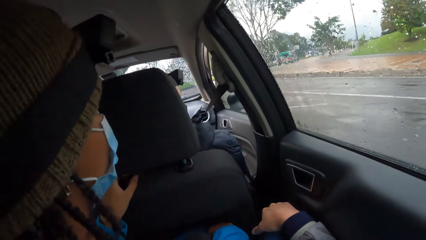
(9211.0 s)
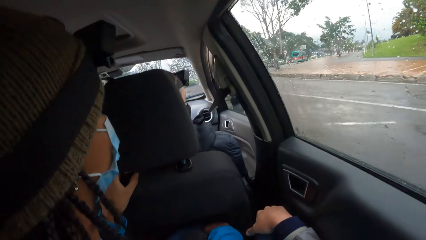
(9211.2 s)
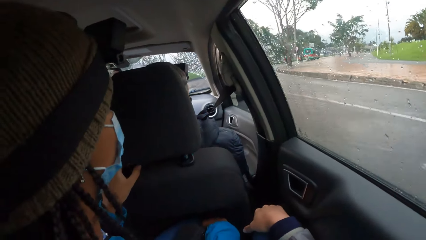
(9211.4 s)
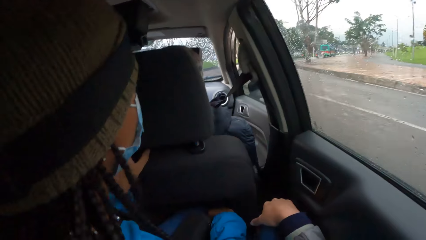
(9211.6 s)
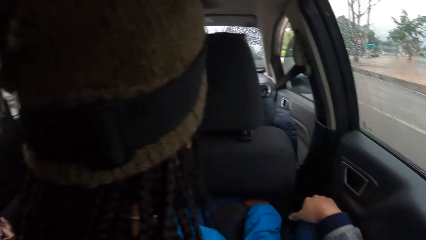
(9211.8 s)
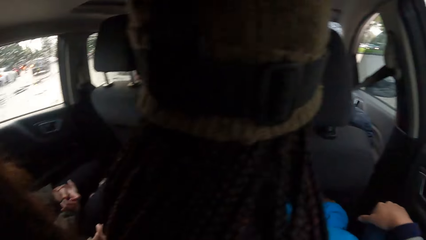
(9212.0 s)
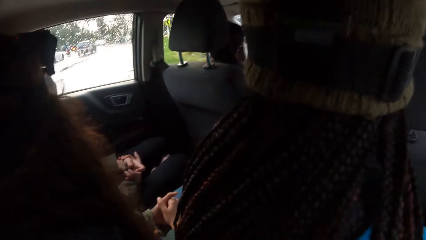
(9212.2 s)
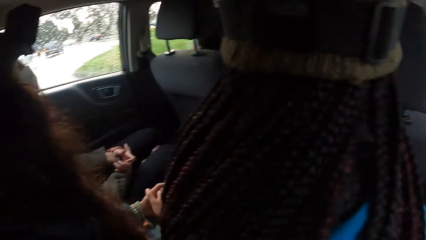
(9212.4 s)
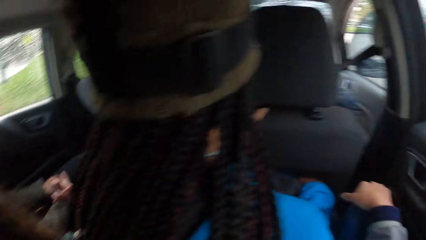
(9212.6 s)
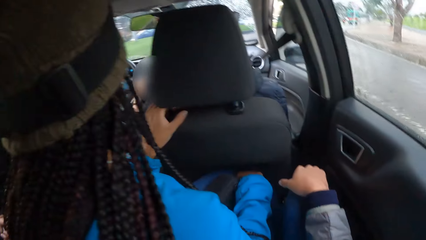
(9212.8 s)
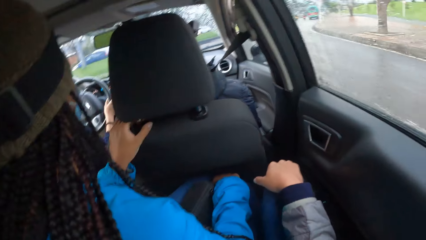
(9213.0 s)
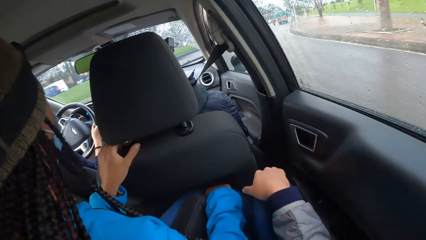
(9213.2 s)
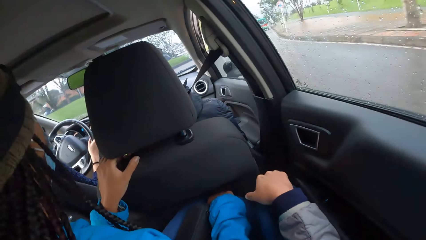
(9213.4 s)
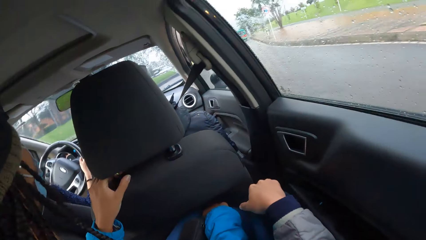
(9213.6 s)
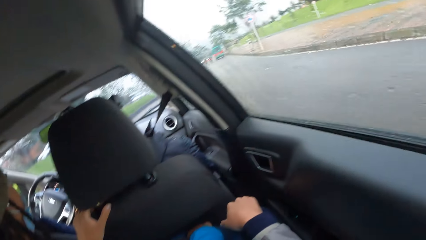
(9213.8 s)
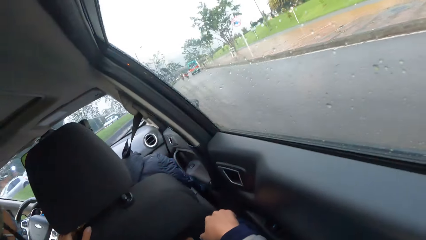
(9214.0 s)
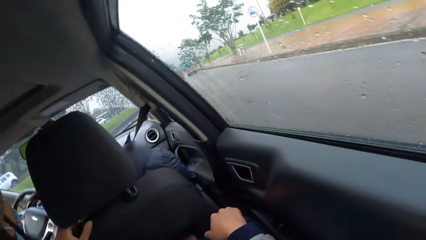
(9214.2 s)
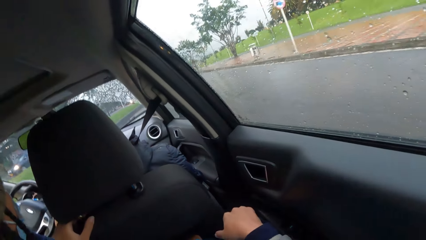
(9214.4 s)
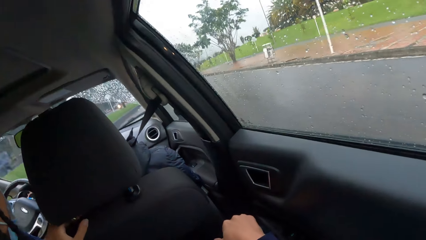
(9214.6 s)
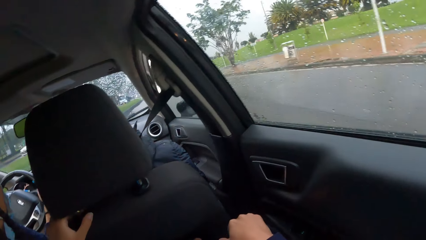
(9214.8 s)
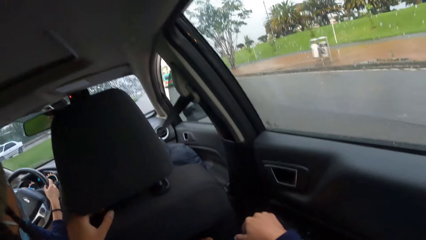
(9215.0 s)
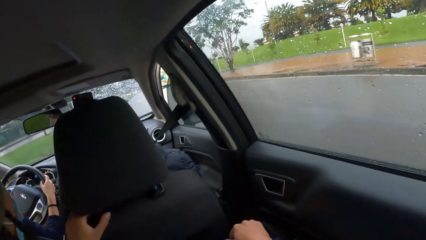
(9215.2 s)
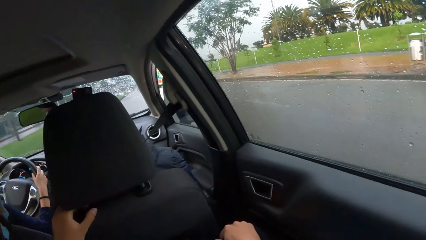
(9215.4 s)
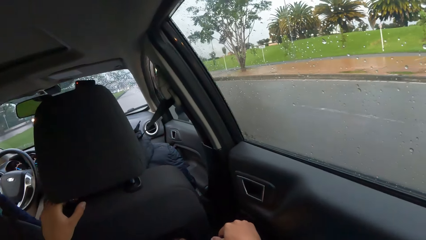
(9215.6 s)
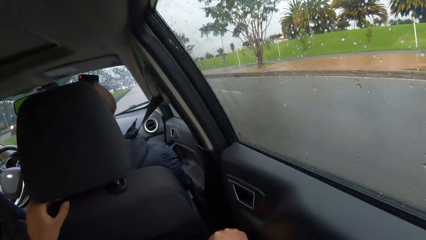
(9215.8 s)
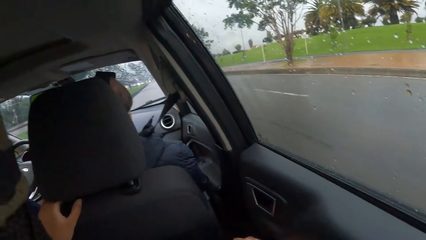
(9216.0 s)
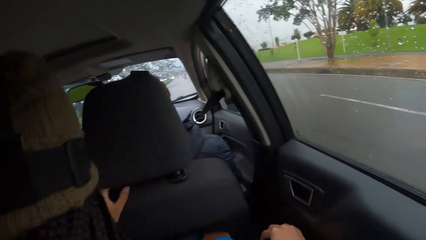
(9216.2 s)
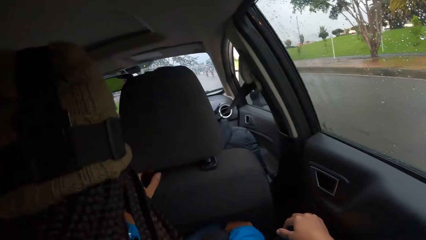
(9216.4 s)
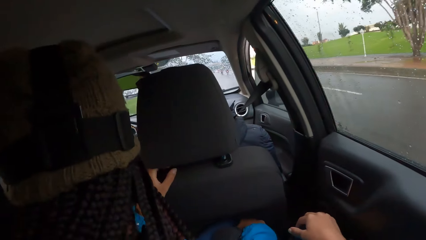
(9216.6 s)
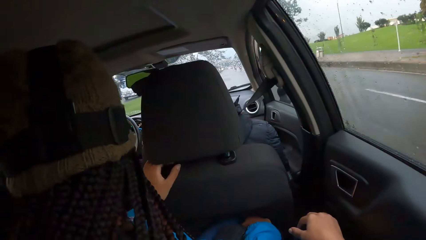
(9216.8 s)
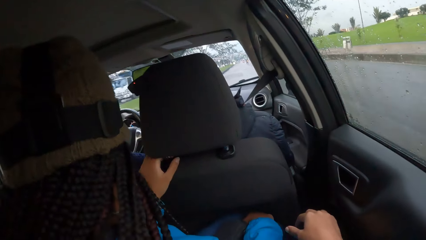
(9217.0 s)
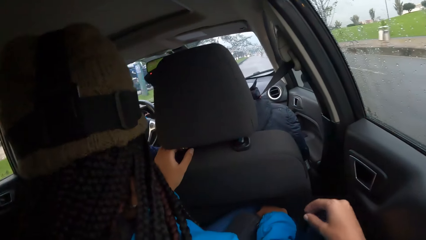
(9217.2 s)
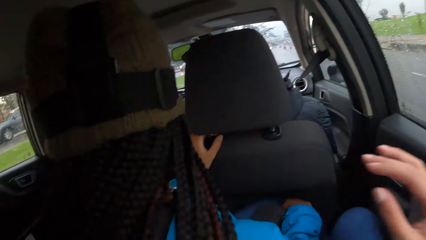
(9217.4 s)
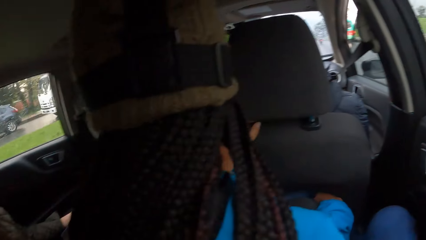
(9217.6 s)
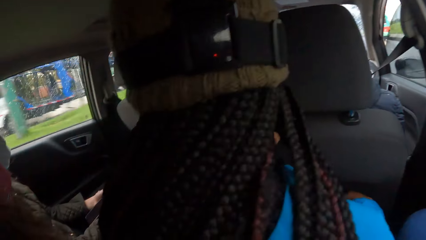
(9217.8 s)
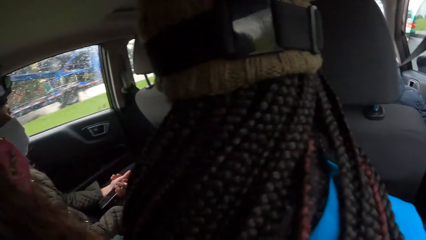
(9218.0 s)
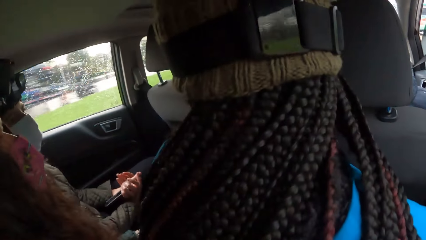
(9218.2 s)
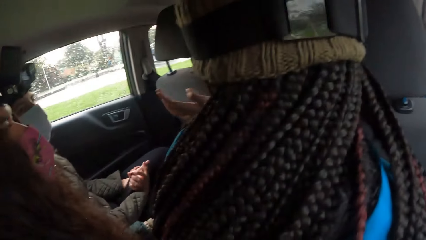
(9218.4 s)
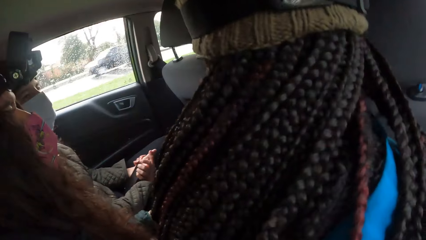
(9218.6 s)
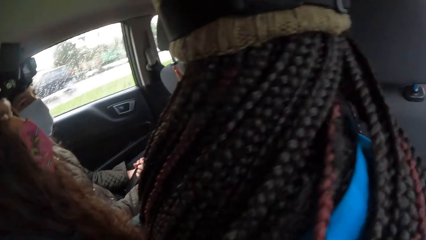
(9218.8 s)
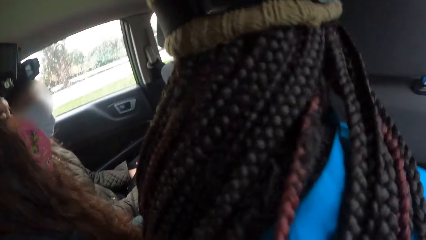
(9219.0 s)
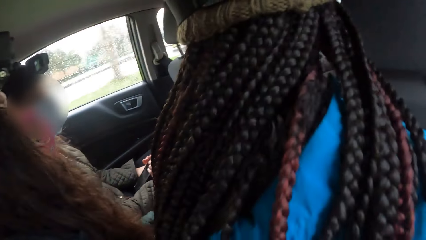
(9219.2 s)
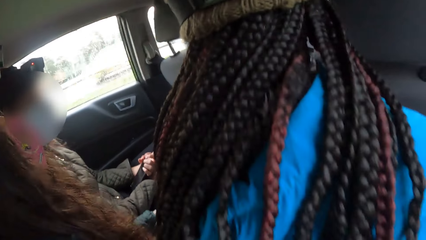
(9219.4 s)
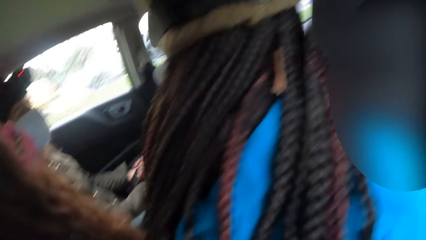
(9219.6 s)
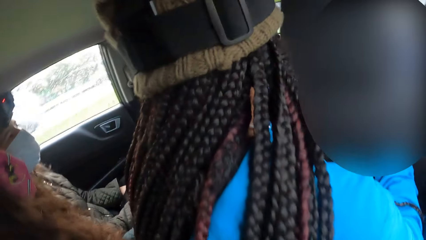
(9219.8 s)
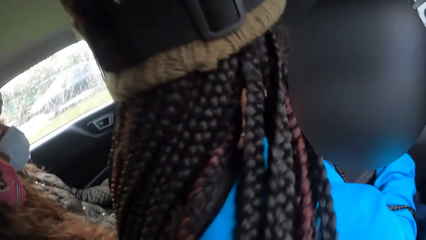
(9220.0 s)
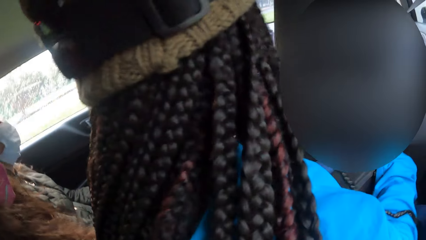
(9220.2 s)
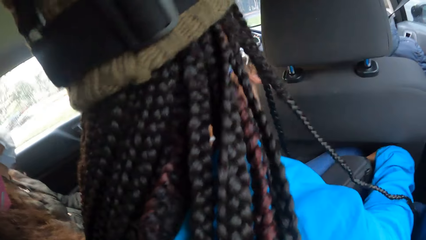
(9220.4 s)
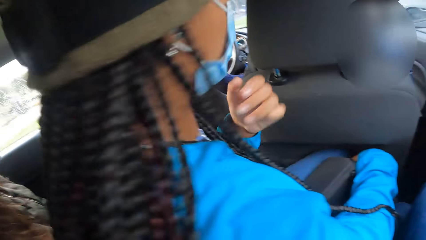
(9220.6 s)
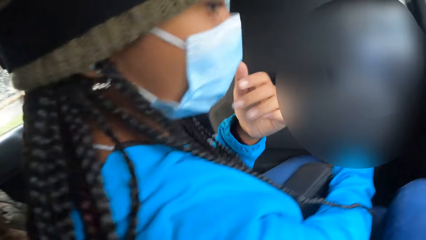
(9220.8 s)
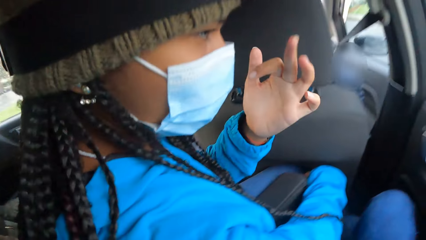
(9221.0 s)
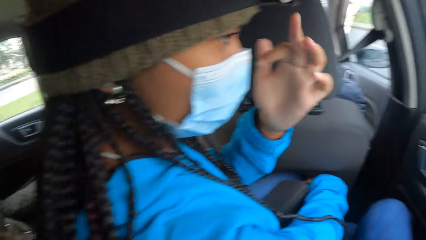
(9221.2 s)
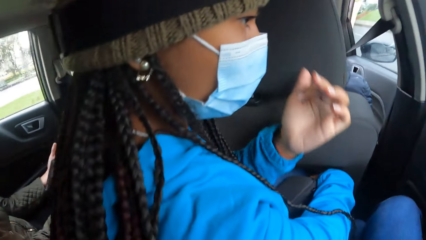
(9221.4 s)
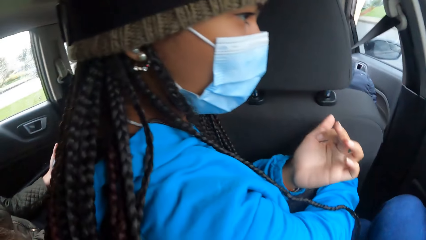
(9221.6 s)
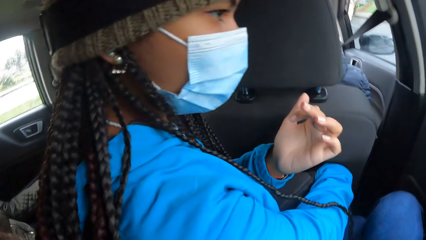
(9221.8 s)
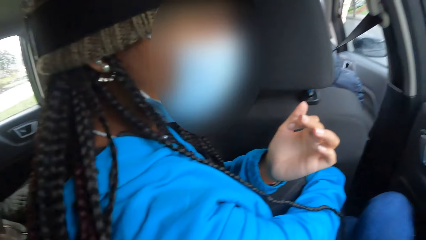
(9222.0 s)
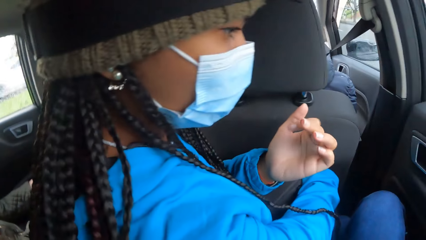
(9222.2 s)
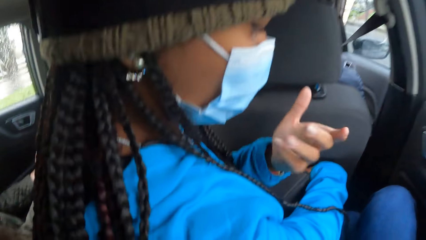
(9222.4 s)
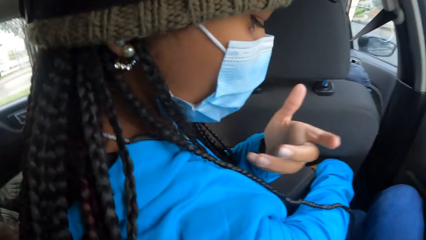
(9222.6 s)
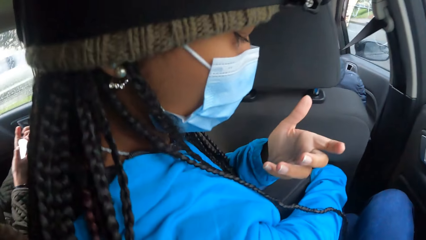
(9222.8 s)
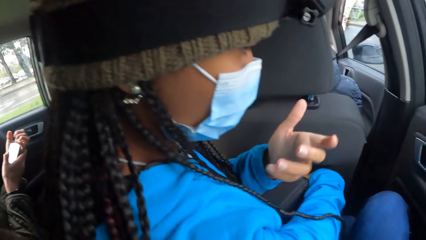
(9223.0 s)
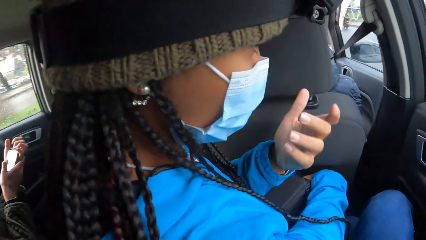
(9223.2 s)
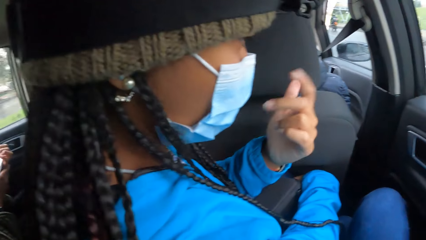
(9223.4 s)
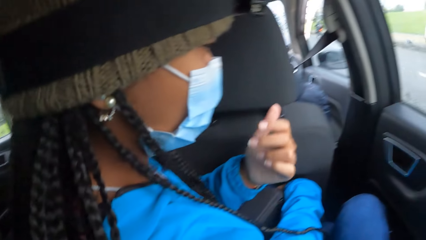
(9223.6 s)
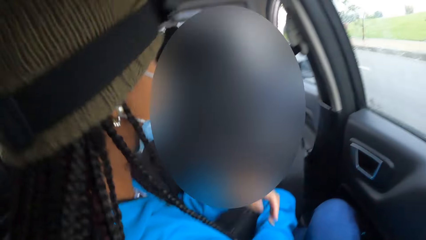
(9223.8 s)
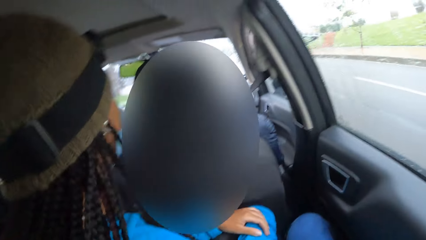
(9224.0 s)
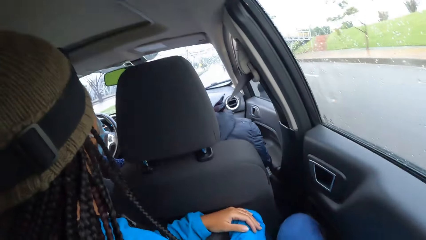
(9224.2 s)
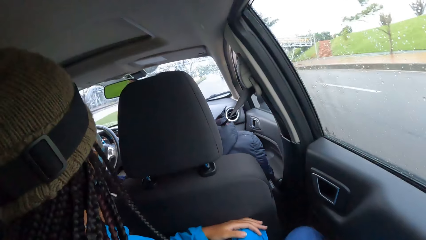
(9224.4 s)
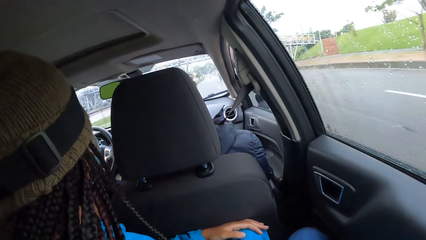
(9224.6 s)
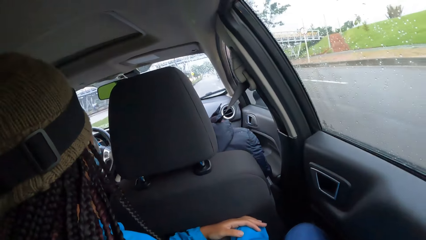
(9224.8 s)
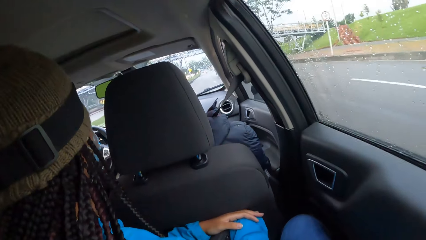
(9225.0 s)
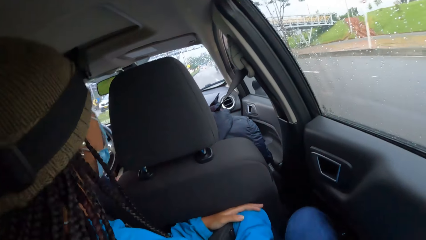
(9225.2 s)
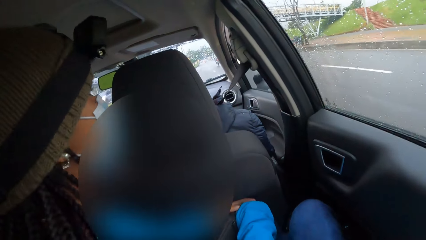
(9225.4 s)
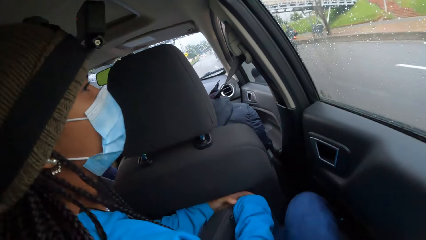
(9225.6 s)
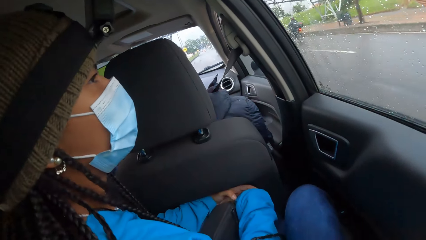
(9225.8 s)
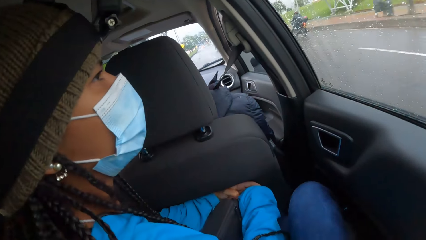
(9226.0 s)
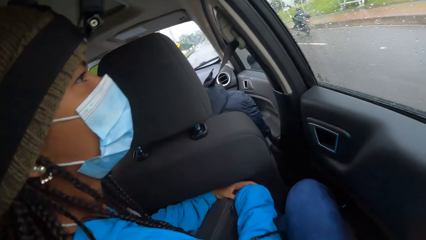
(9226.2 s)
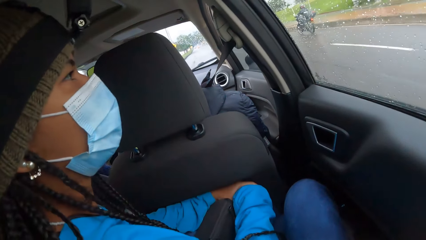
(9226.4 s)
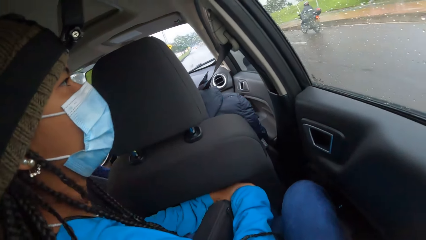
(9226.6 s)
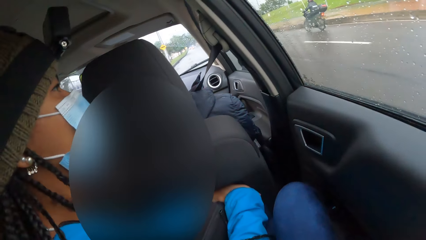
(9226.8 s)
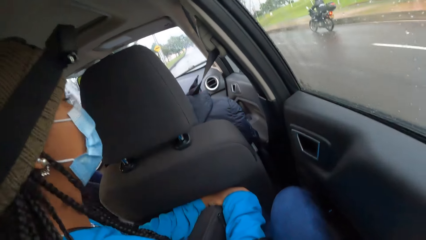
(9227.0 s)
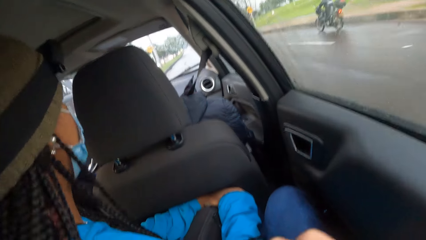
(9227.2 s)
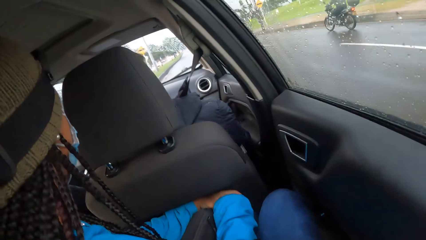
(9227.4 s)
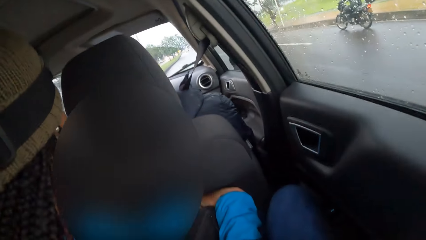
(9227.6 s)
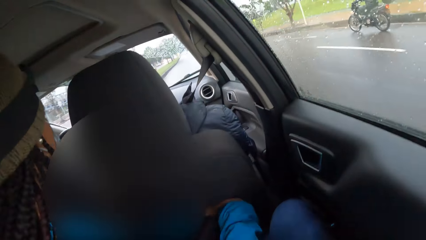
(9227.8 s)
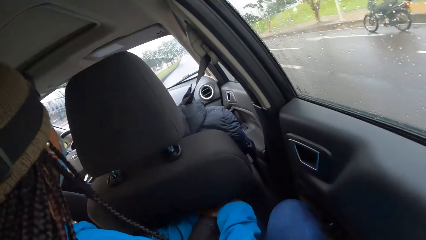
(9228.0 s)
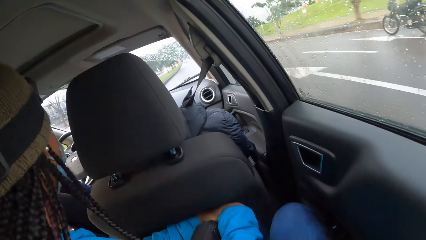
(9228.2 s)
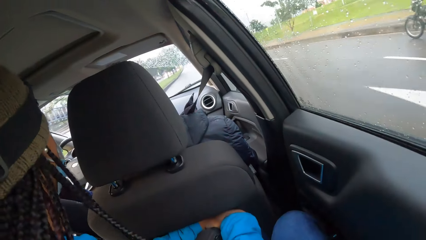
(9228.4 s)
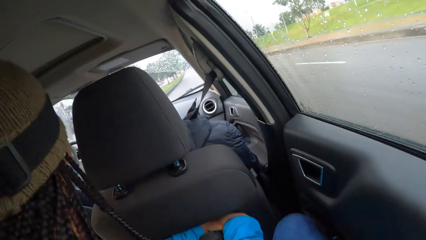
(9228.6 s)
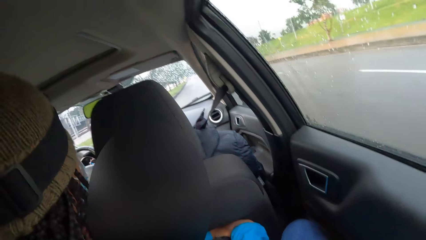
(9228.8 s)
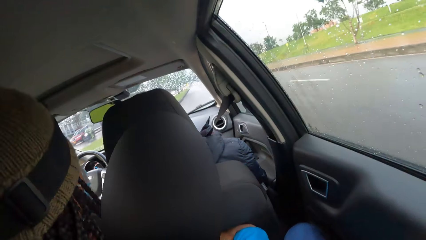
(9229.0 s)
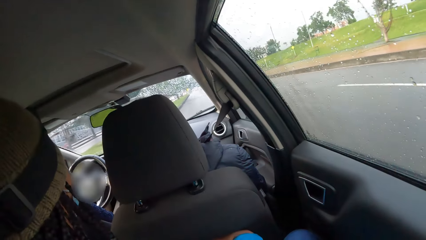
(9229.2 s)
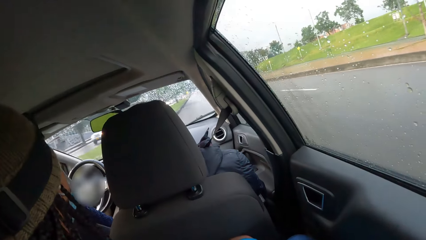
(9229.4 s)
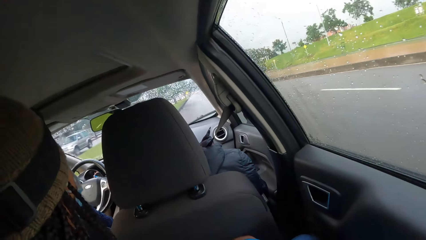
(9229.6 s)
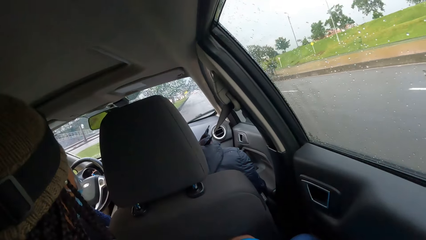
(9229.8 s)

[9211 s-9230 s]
The camera wearer looks around. He looks outside the car. He raises his hand. He looks at the people in the car. He interacts with a woman. He looks outside the car.
